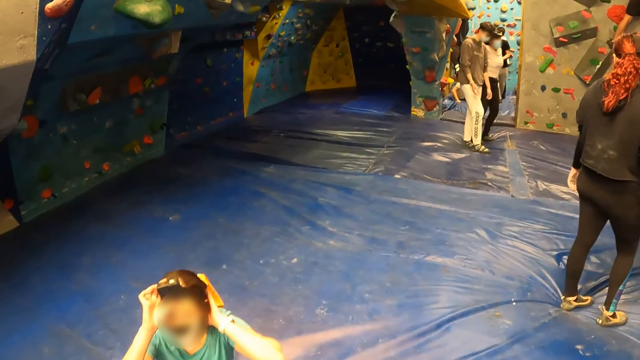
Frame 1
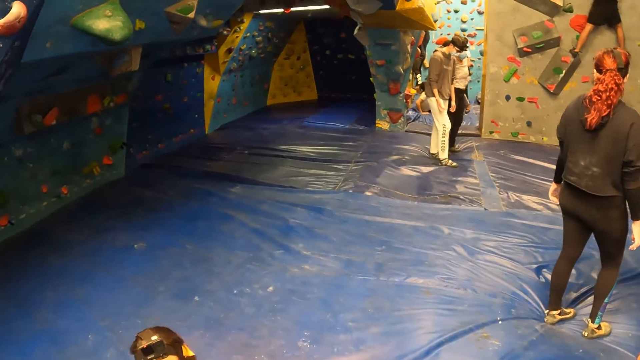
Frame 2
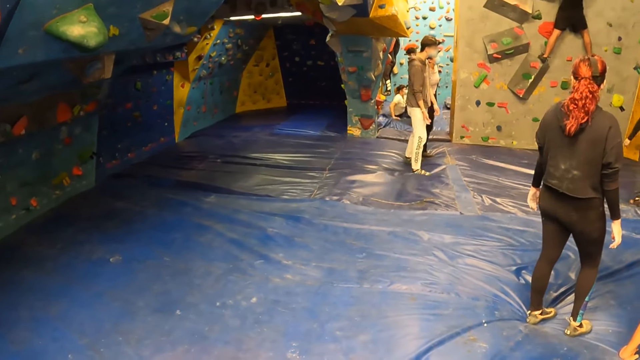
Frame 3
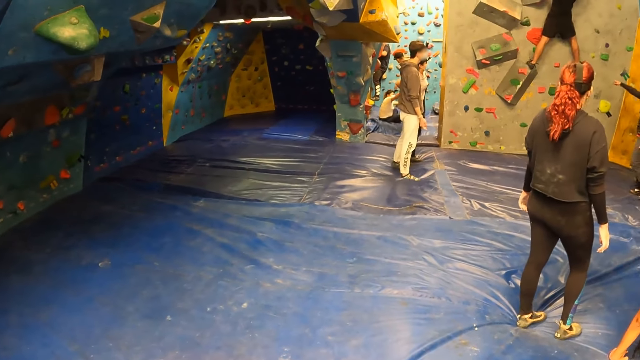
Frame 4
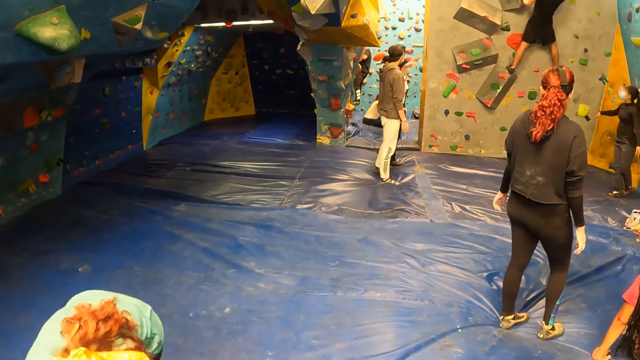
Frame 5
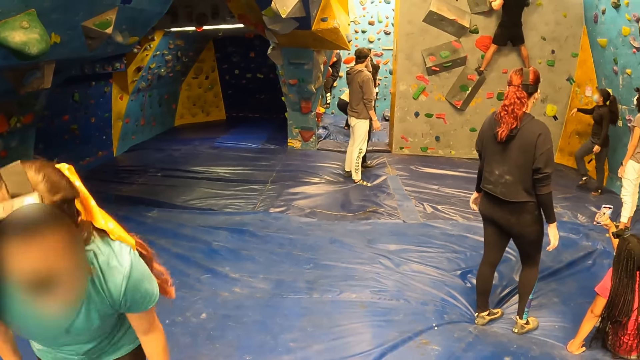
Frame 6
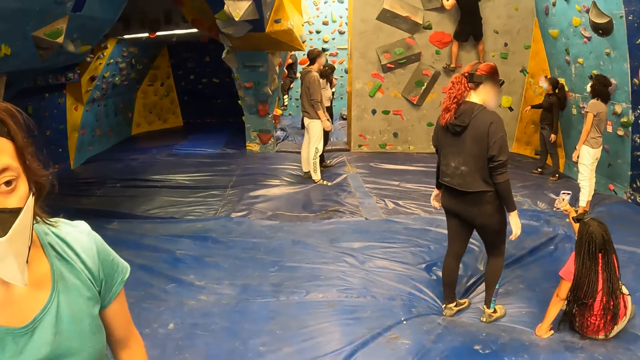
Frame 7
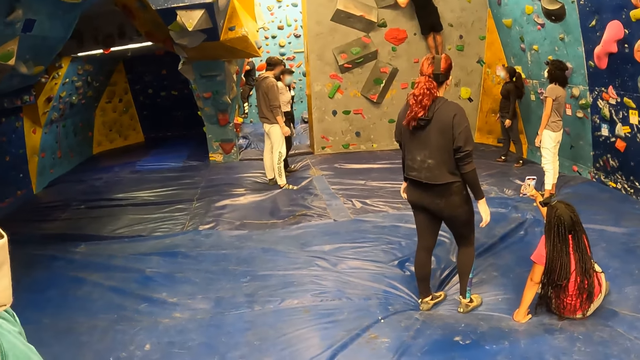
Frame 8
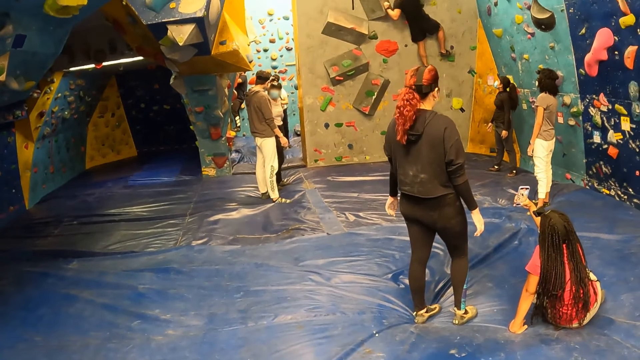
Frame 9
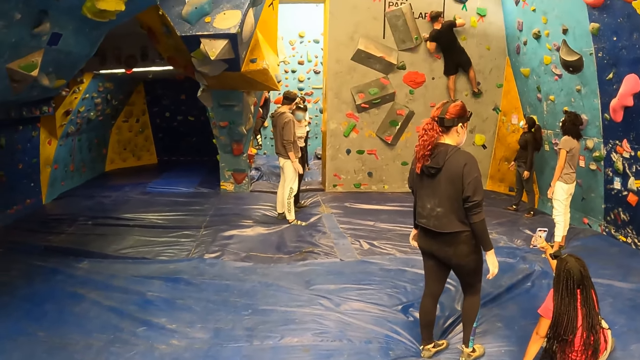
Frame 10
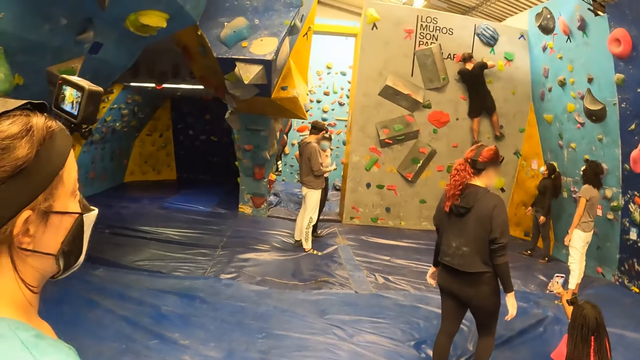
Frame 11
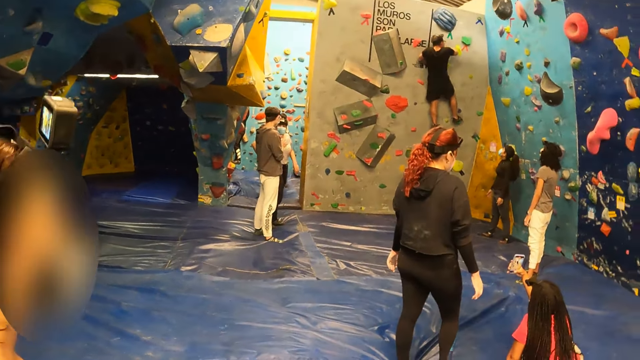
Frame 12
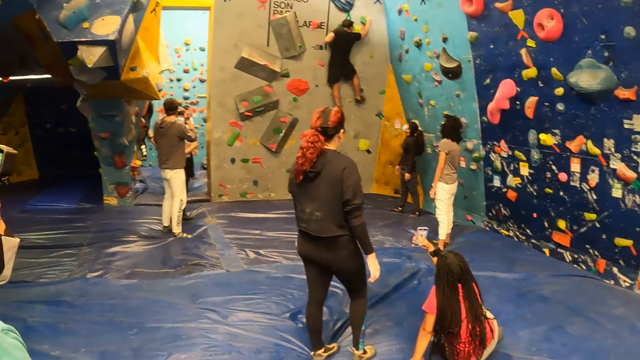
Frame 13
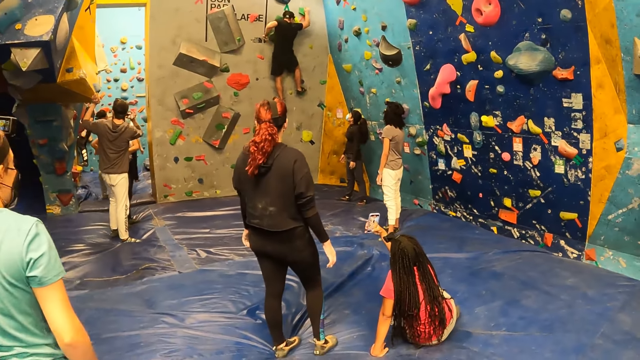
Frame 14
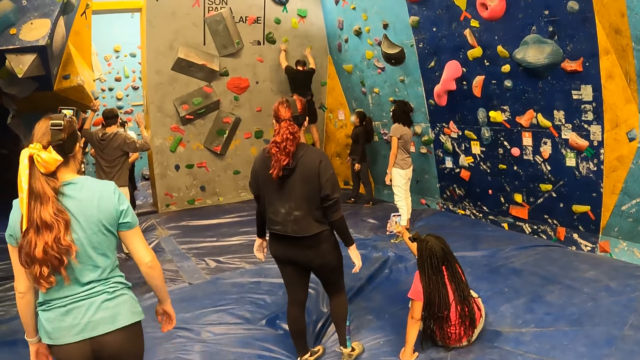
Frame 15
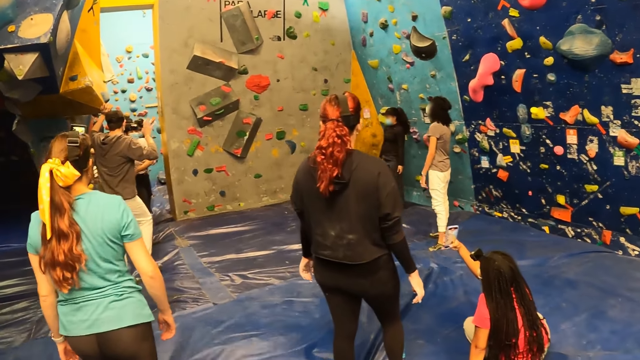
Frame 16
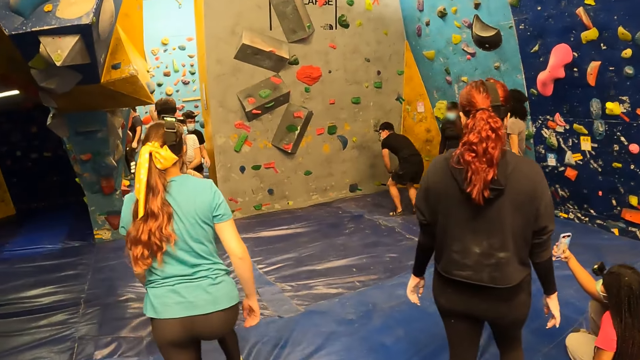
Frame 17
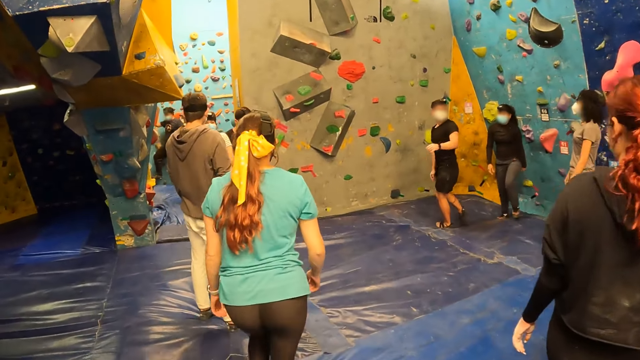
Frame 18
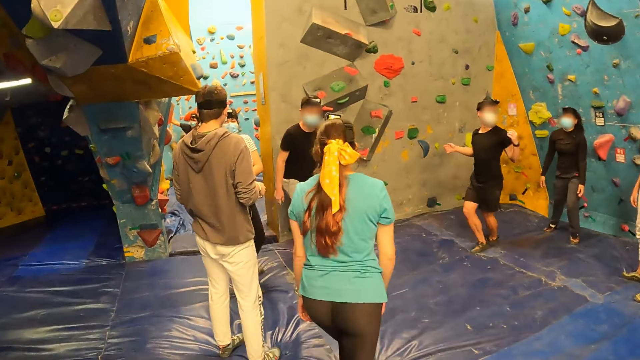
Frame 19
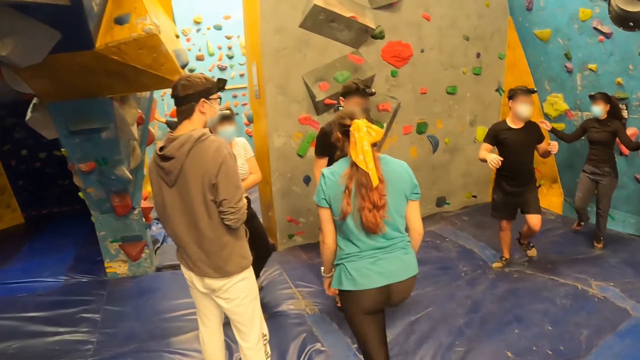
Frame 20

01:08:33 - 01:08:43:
A woman adjusts her camera with her hands. The woman releases her hands from the camera. The camera wearer looks around the room. The woman stands up. The camera wearer looks around the room. The woman walks towards a compartment of the sports complex. The camera wearer walks towards the compartment of the sports complex.

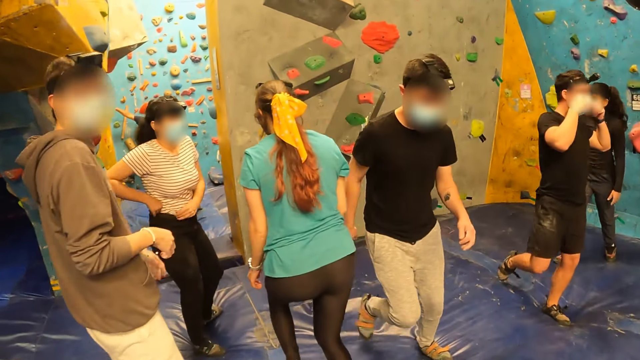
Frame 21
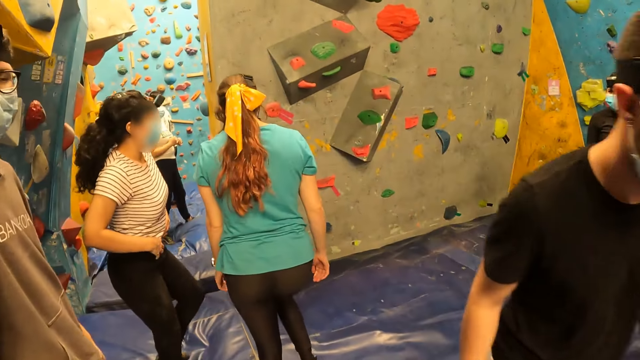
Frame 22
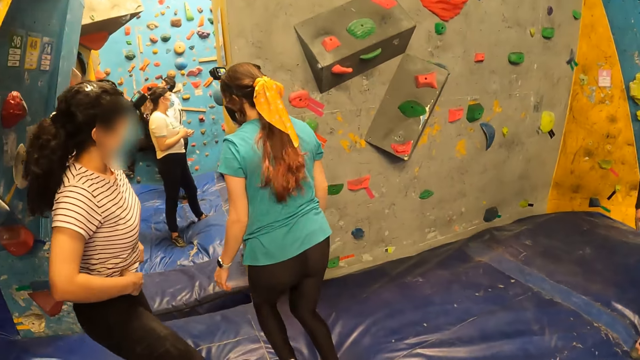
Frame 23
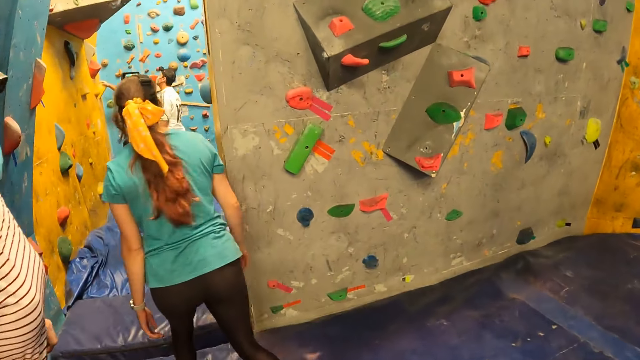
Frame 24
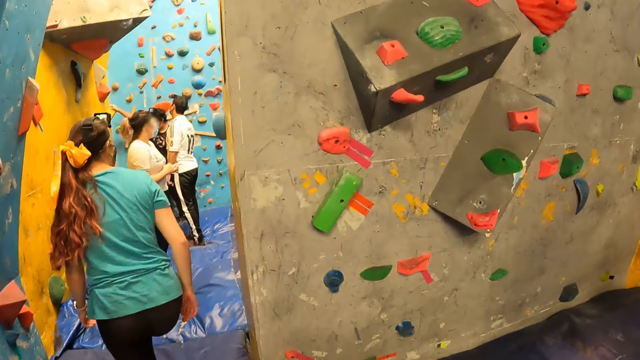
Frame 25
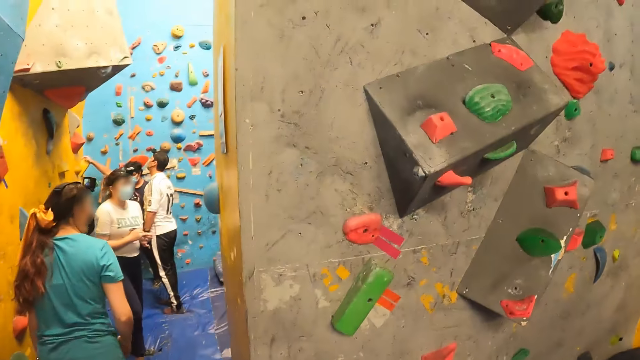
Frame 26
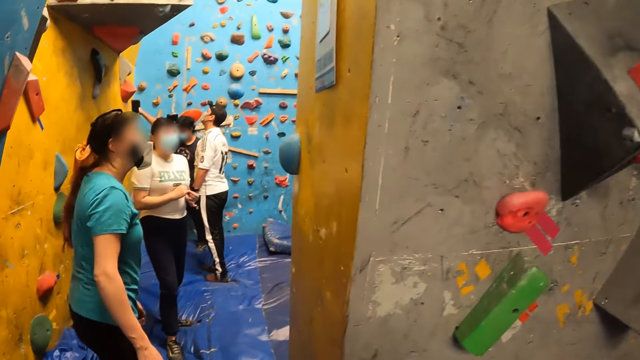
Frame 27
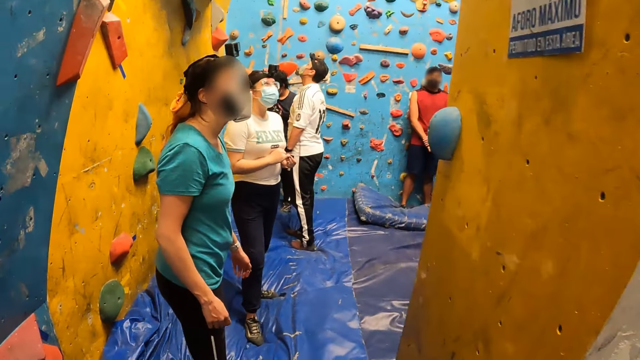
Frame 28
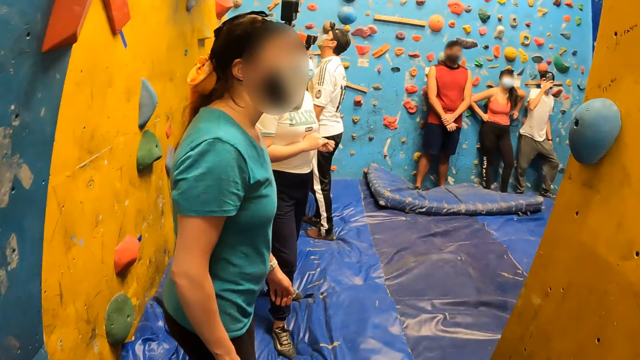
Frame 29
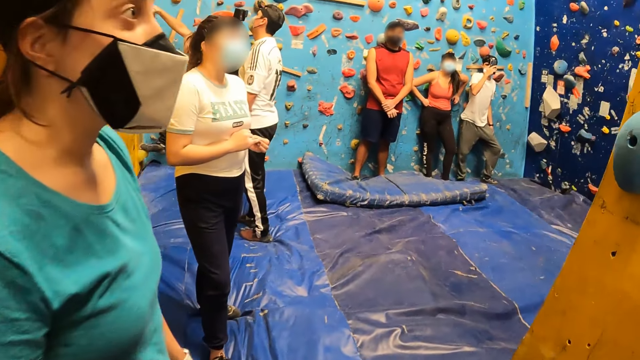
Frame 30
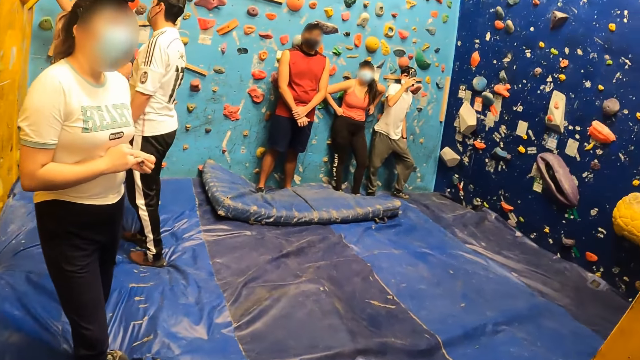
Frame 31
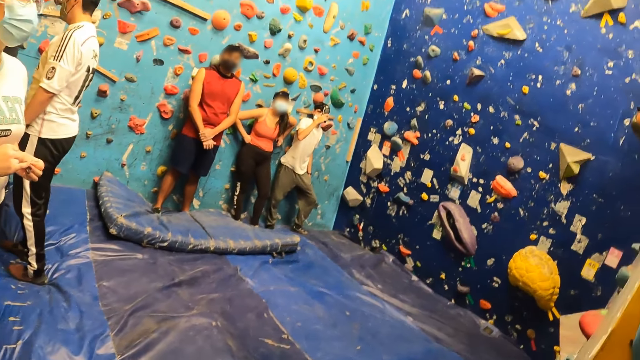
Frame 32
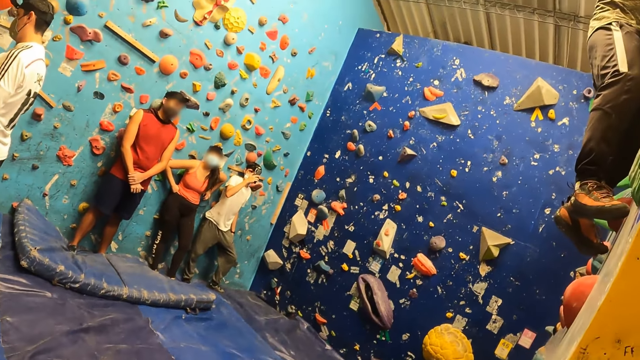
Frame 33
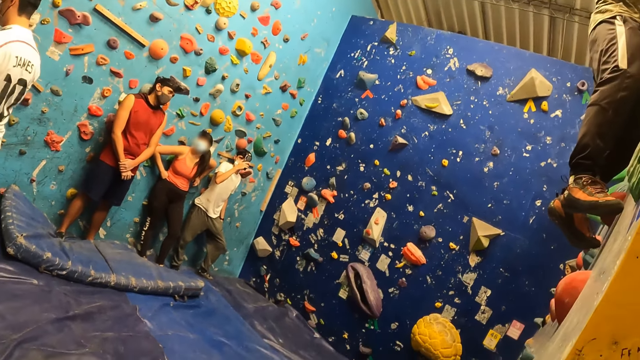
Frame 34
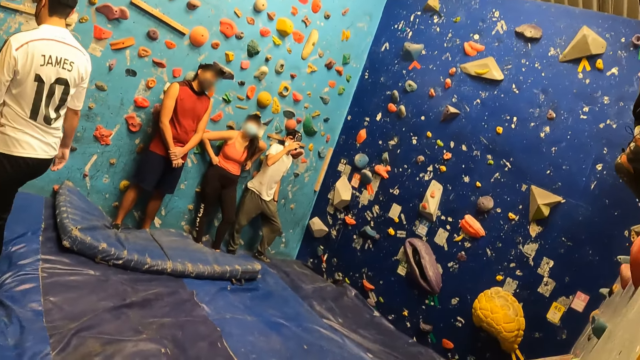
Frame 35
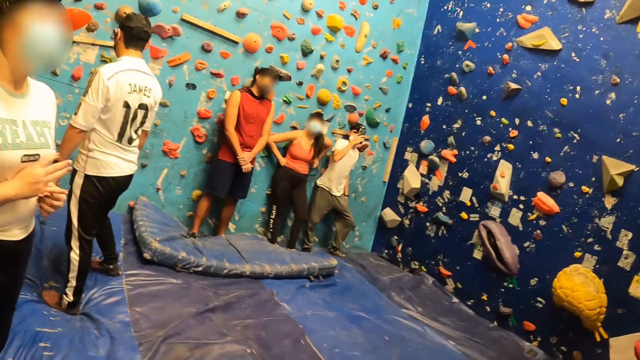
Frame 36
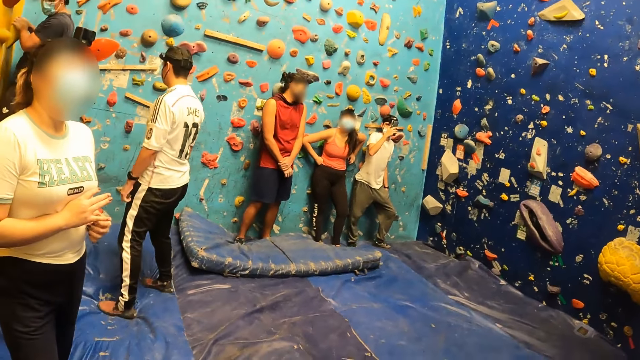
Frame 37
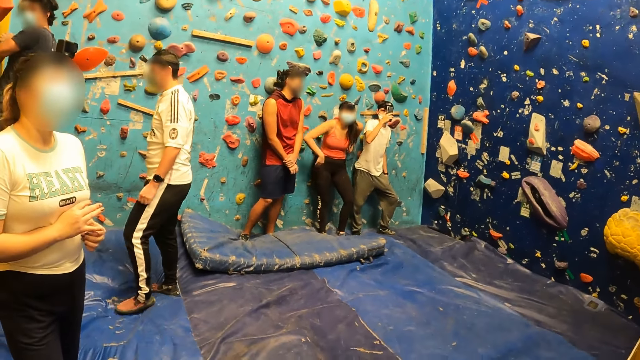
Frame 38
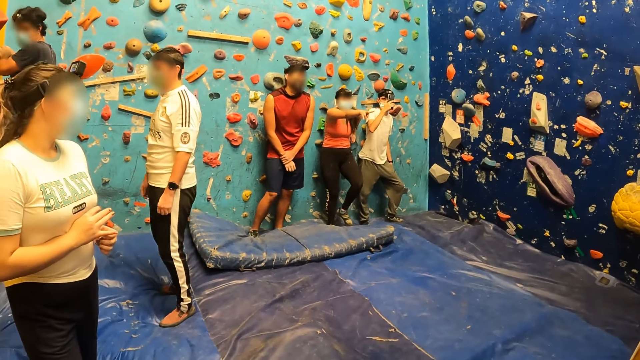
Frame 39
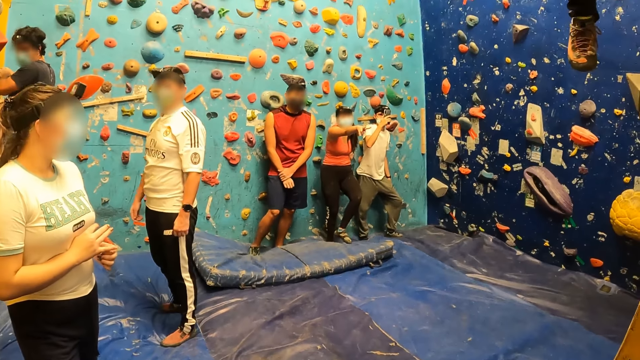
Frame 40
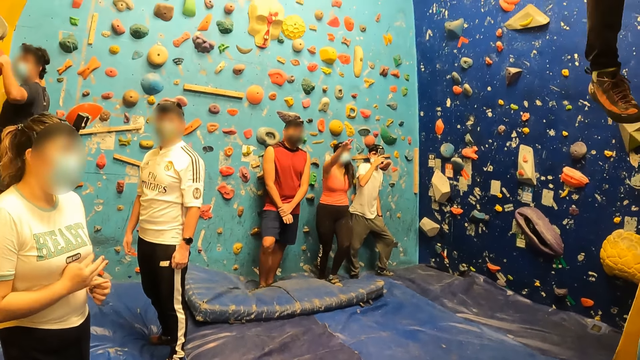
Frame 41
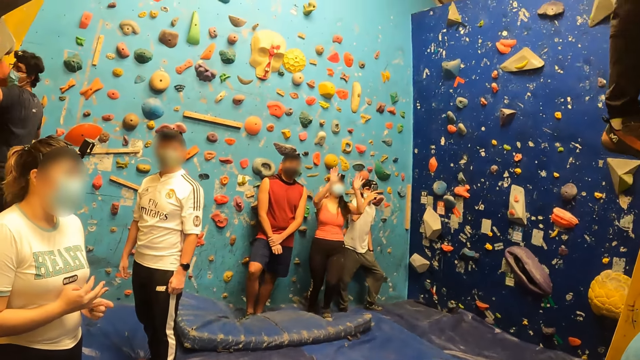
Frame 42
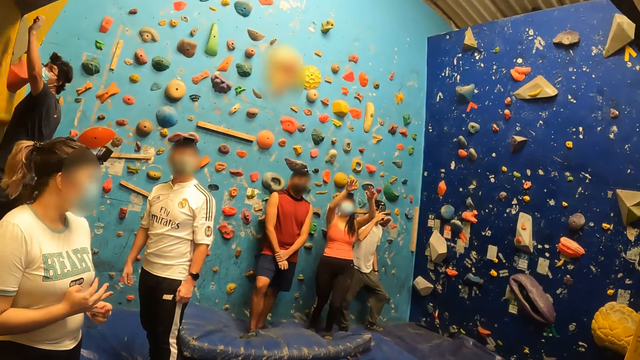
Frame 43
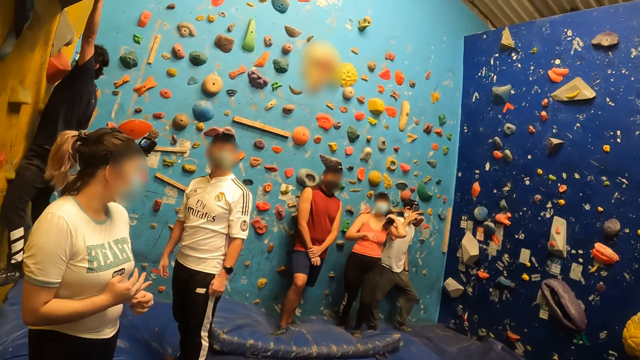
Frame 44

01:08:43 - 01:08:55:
A man walks past the camera wearer. A woman enters a compartment of the sports complex. The camera wearer enters a compartment or room of the sports complex. They look around the room. The woman gestures at the camera wearer.
